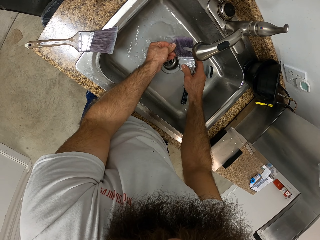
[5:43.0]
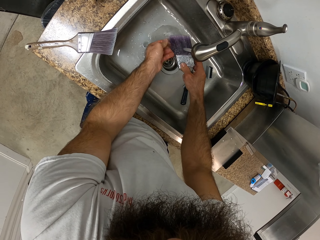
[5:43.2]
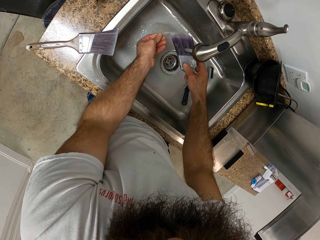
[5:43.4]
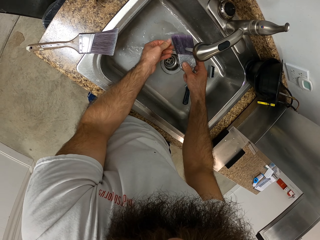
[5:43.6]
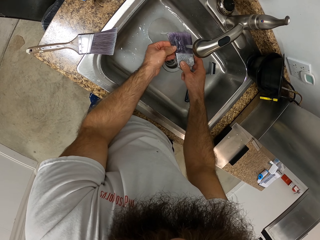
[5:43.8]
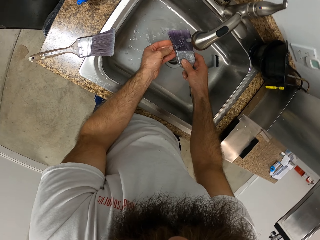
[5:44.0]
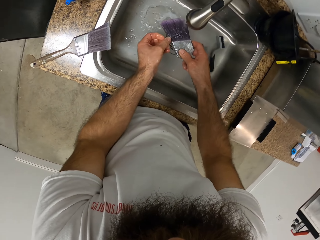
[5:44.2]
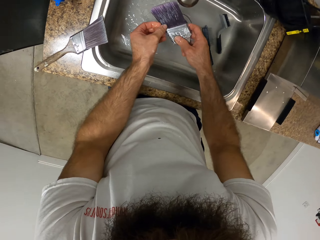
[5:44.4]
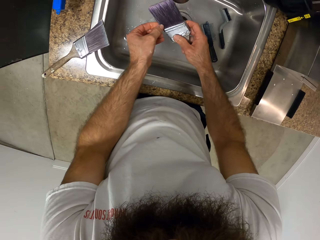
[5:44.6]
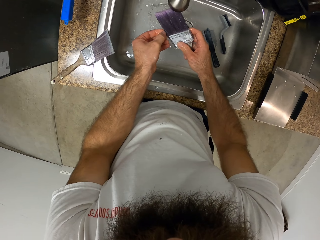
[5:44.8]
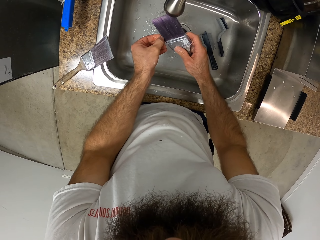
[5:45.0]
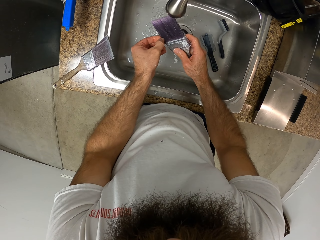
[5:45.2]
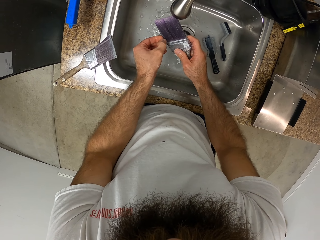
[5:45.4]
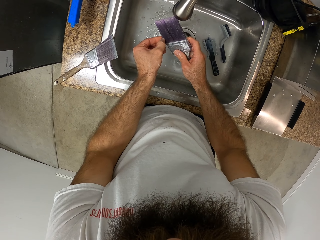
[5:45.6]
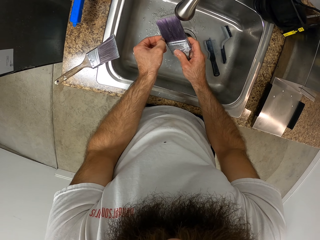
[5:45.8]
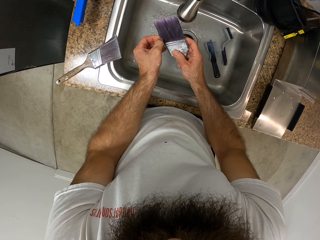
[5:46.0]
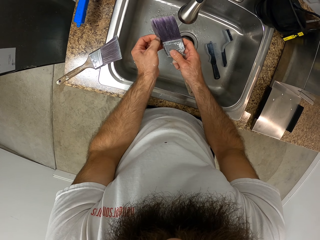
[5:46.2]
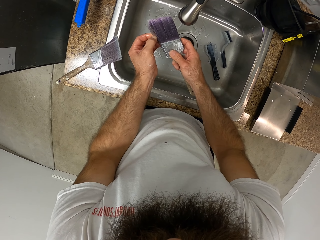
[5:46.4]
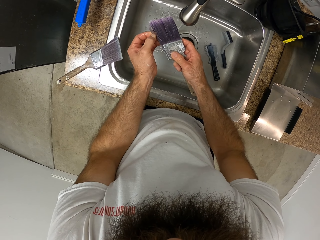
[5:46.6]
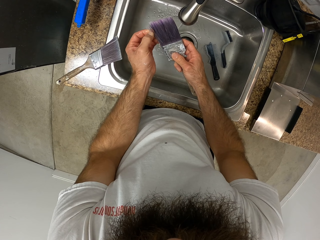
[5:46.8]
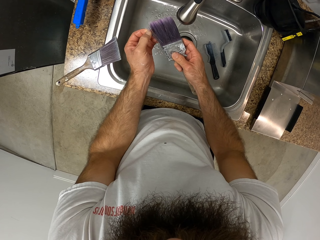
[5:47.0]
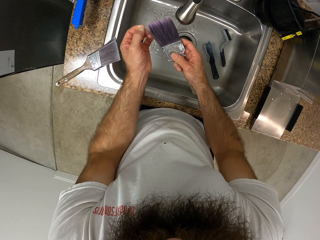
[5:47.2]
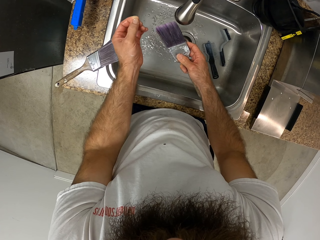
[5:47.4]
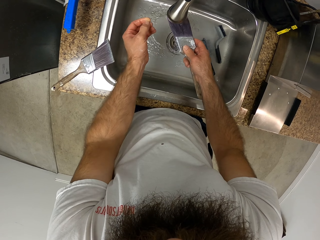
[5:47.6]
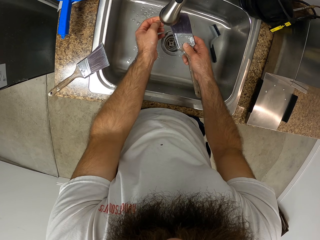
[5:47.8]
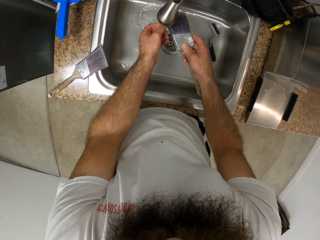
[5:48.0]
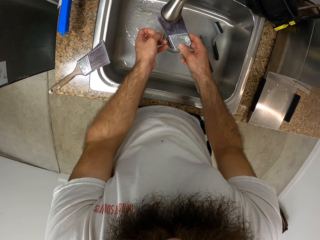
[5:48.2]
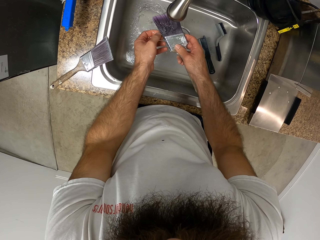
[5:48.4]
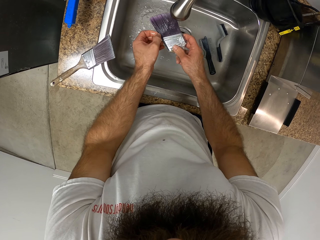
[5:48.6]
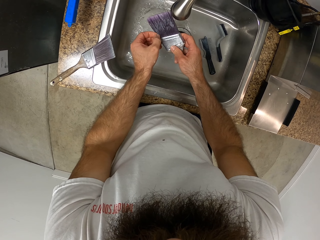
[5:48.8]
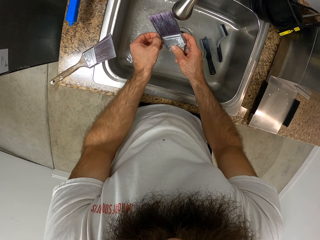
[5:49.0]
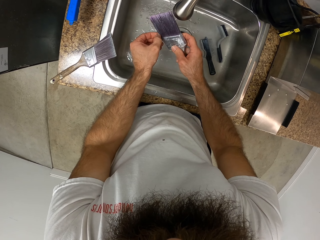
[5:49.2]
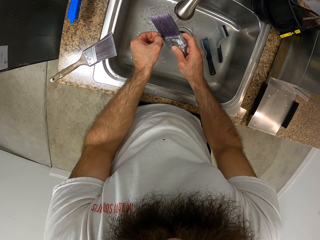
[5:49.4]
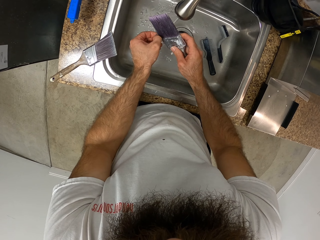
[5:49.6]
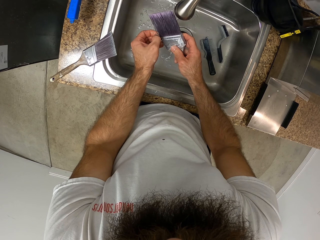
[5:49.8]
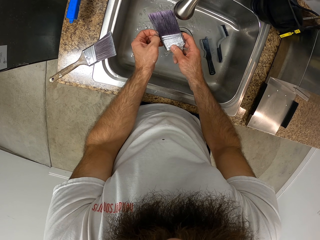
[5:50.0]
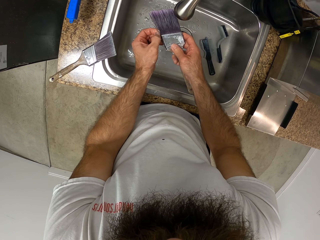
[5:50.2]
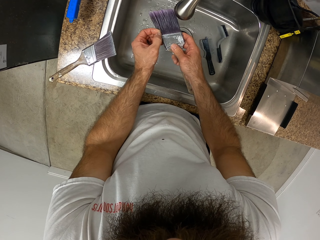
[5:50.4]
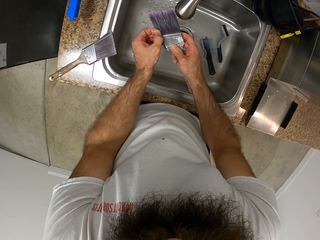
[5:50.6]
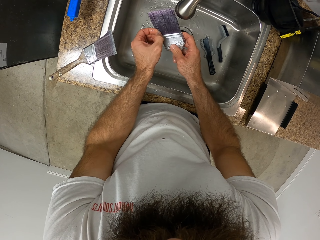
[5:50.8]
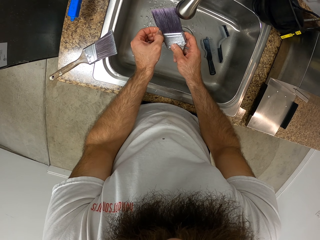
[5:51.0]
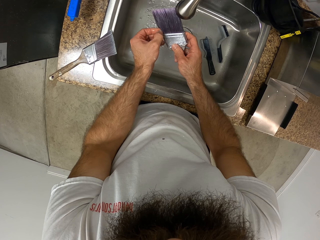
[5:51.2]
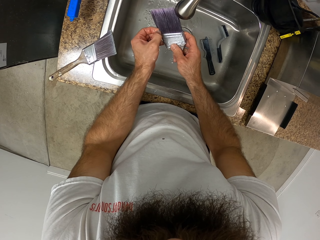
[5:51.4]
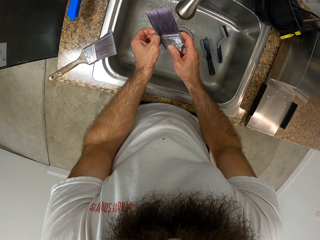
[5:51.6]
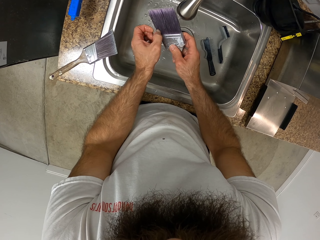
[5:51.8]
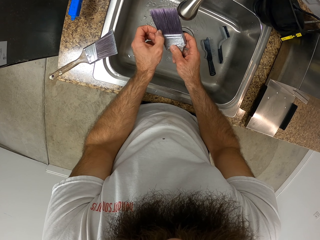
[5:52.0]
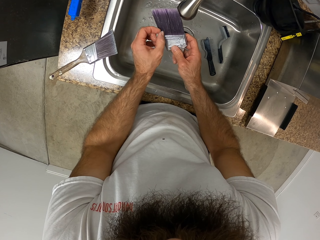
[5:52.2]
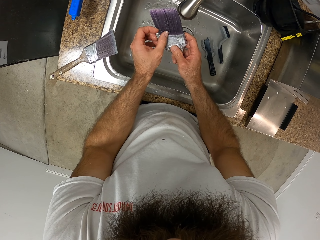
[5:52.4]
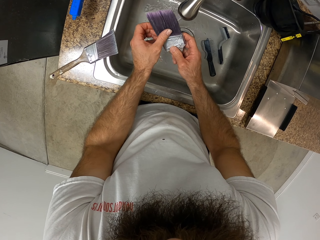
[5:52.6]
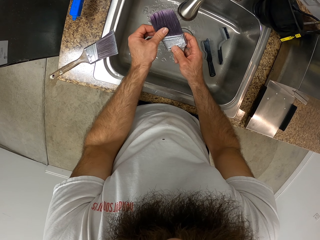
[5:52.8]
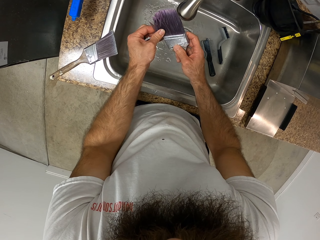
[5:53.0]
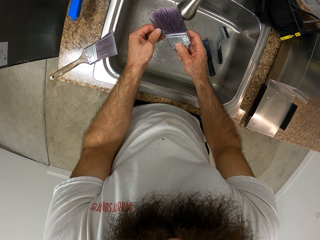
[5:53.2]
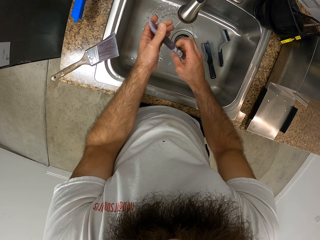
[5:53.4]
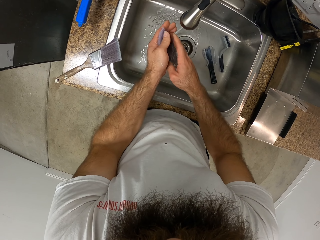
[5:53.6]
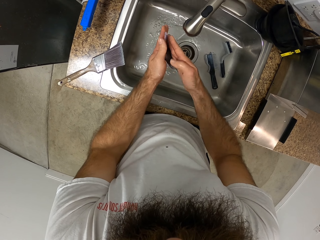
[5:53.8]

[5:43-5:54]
The camera wearer removes debris from the brush.

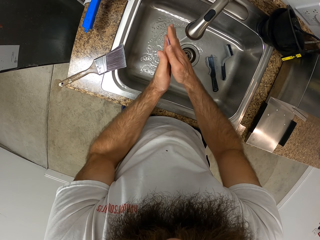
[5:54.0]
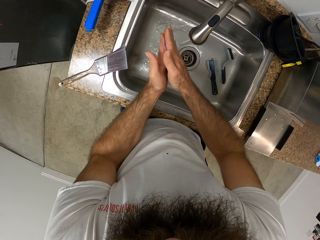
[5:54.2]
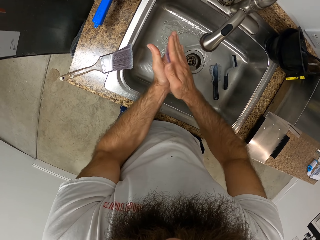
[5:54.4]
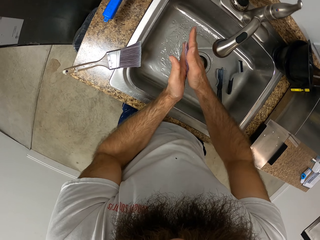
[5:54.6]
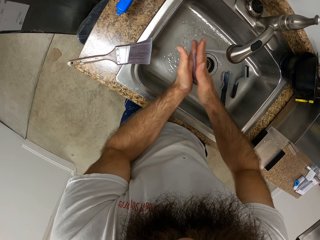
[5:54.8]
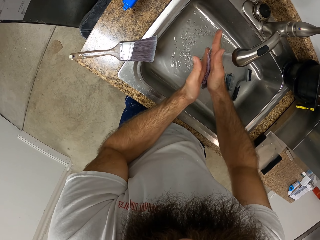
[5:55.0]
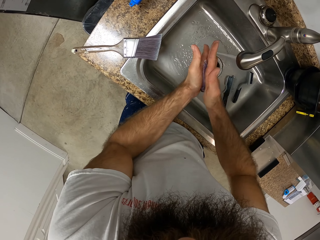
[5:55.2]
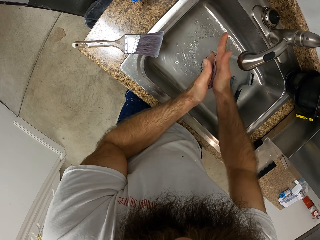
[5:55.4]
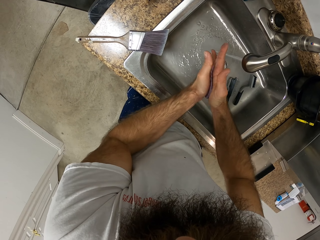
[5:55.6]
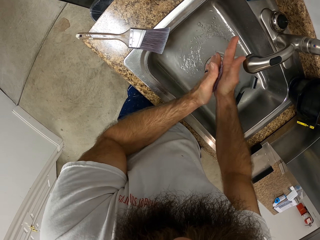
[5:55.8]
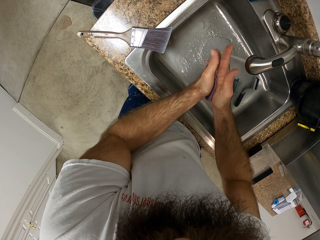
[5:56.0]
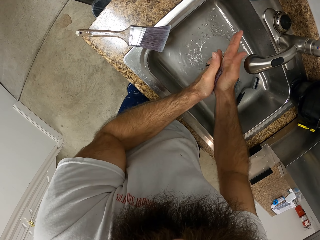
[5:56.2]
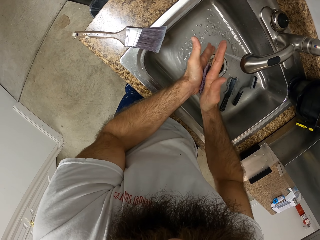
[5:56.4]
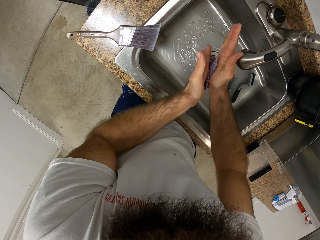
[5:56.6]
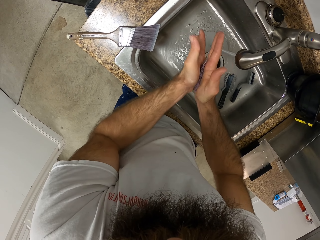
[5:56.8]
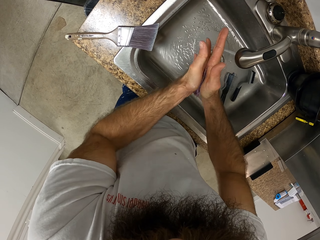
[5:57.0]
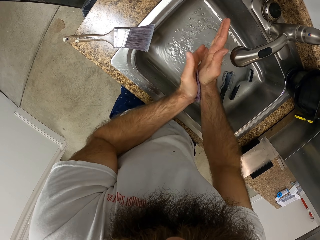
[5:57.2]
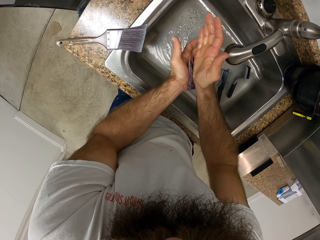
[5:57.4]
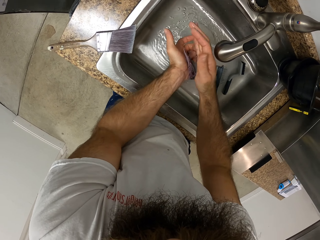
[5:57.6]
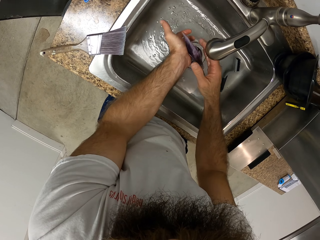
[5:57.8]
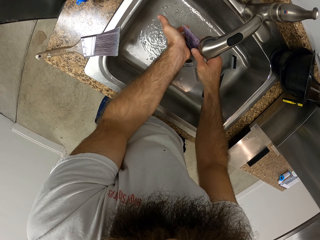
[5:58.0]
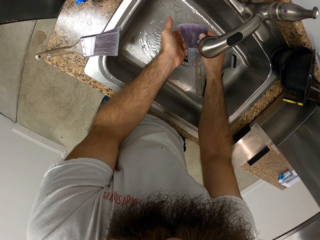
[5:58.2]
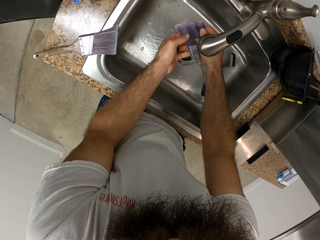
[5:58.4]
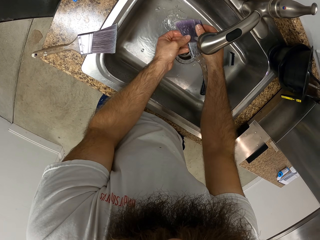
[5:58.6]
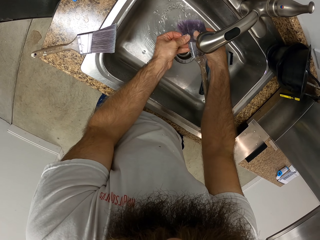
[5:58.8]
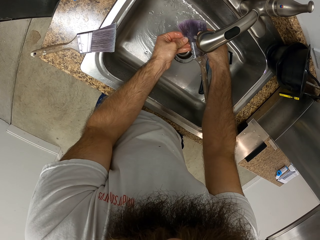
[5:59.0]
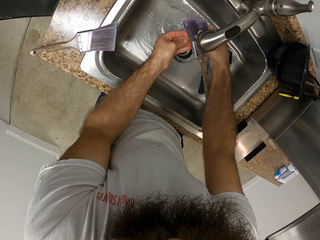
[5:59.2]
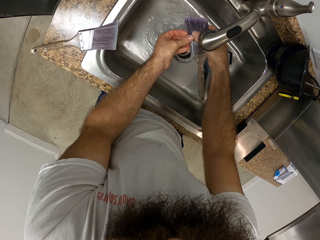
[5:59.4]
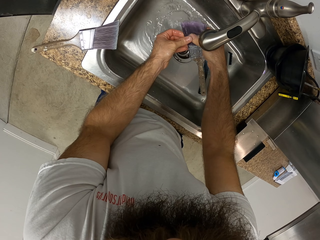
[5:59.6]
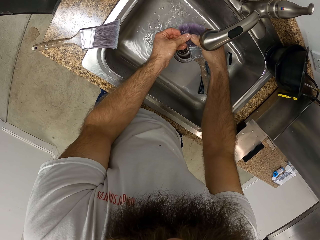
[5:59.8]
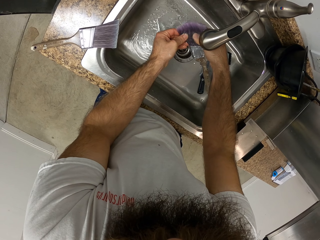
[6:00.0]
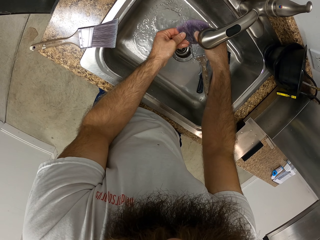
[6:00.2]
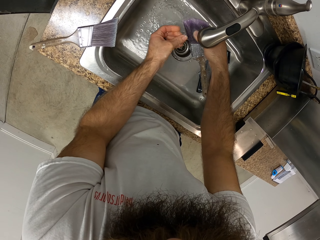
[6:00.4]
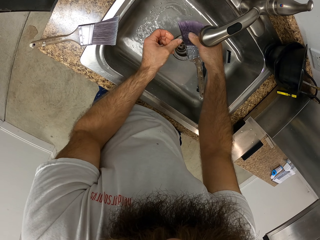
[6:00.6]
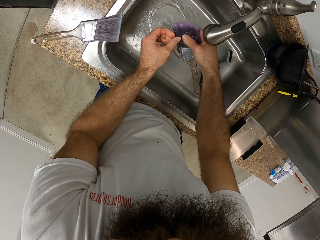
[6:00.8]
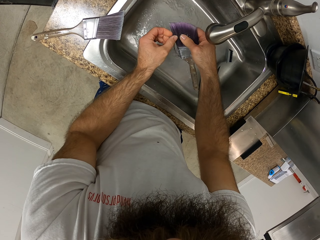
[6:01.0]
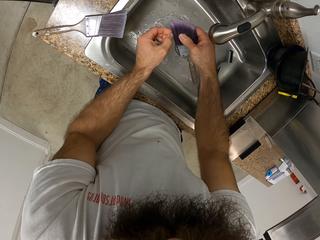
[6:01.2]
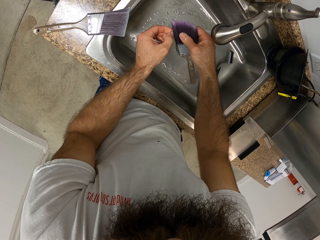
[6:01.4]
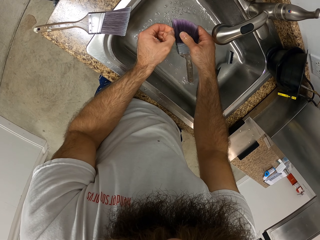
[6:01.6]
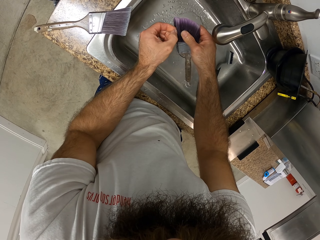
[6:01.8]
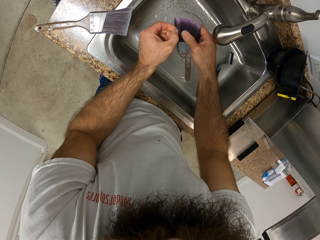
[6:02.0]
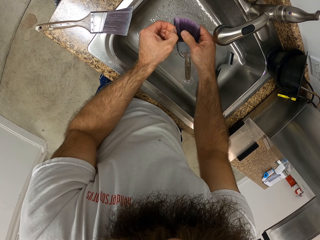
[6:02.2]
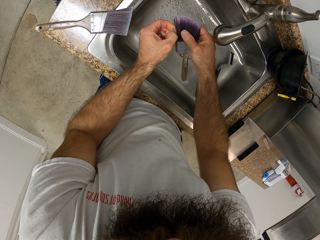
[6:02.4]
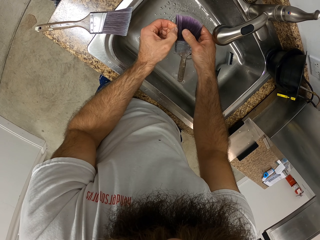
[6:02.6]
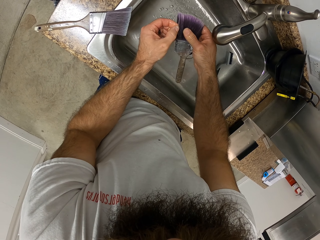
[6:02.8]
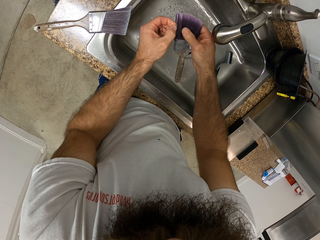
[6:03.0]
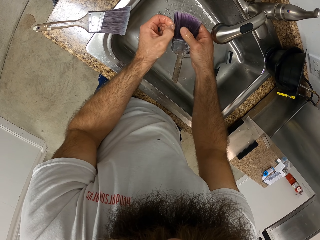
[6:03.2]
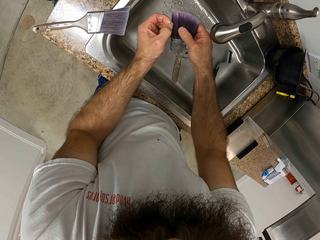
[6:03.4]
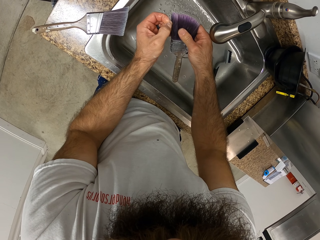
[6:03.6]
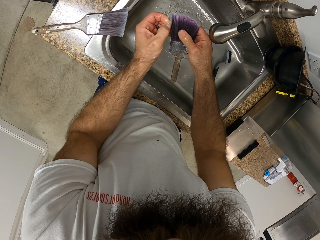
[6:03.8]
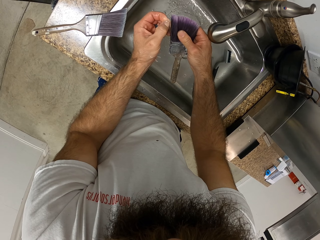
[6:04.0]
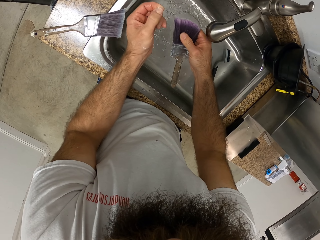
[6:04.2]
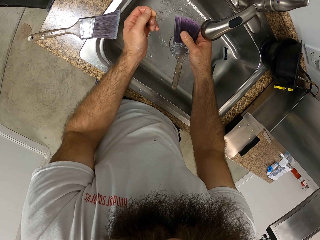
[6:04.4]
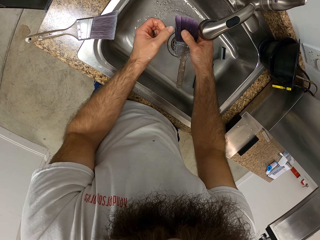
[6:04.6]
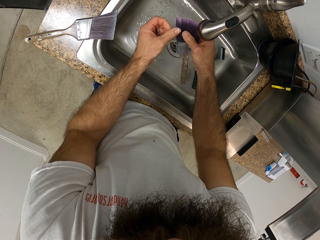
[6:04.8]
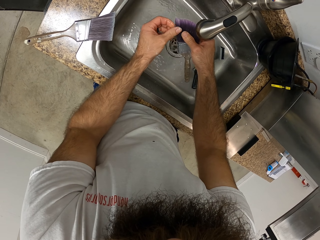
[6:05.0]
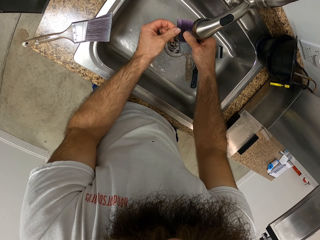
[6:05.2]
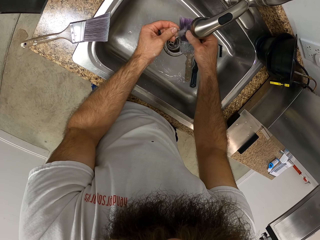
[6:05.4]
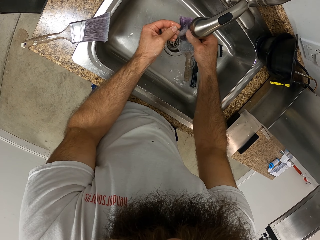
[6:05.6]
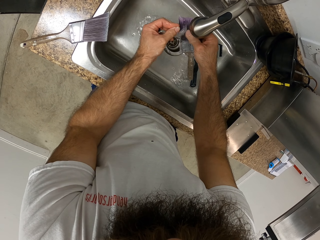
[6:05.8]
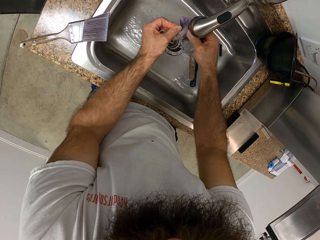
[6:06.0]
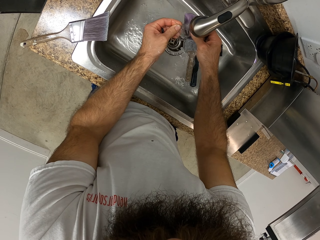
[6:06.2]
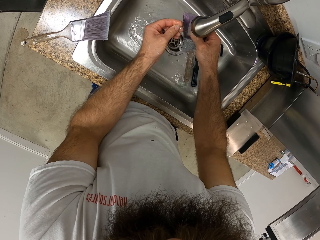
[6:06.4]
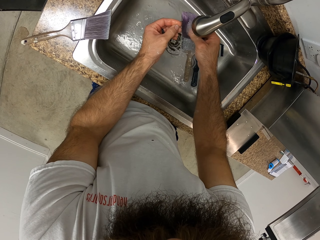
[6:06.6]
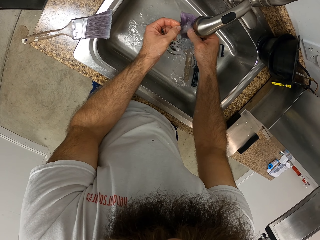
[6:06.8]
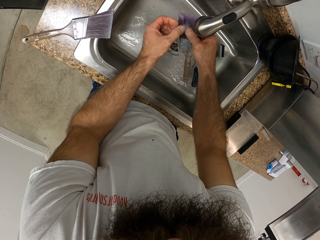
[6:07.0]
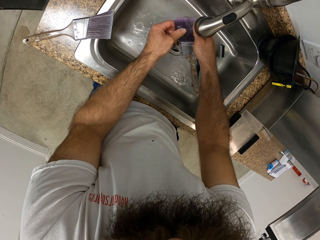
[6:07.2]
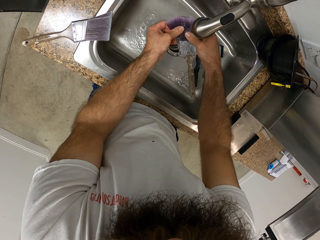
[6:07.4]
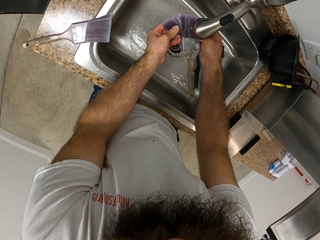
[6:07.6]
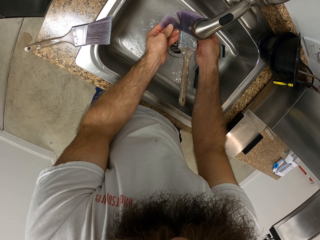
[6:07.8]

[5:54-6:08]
The camera wearer rubs the brush with the hands. They rinse the paint brush with water. They remove debris from the brush. They rinse the paint brush with water.
